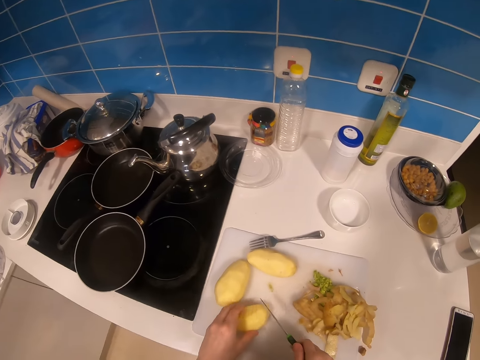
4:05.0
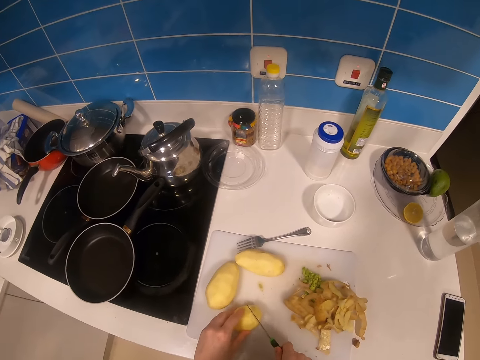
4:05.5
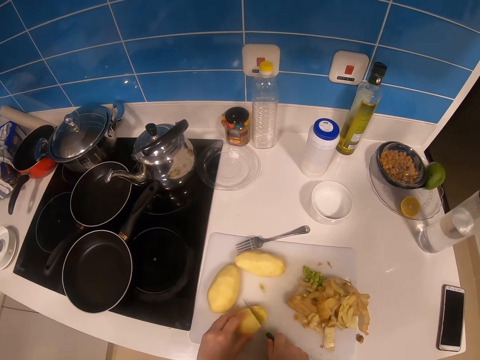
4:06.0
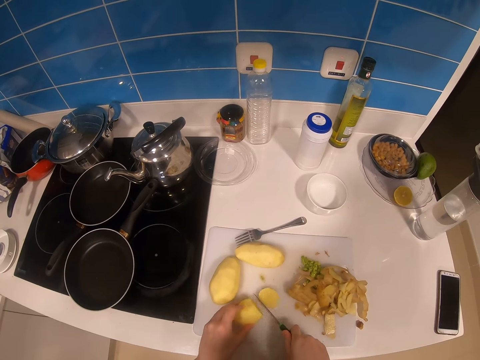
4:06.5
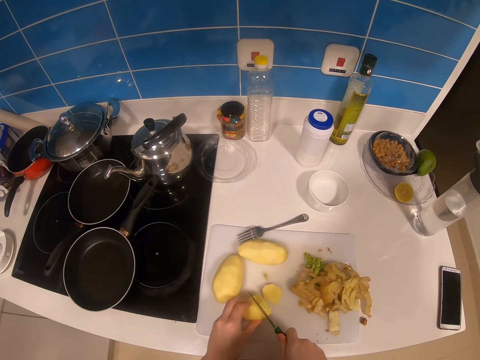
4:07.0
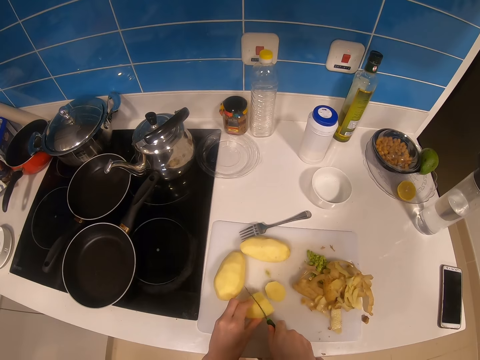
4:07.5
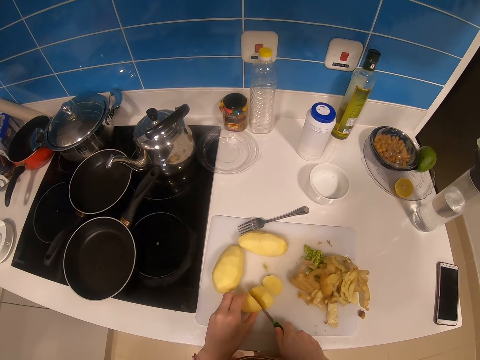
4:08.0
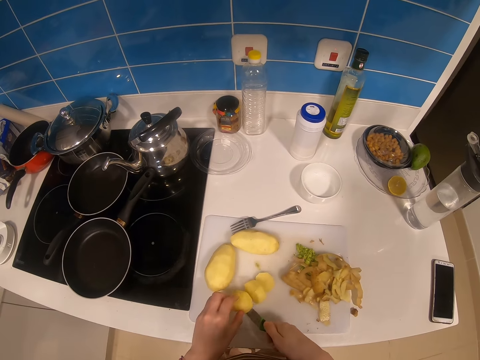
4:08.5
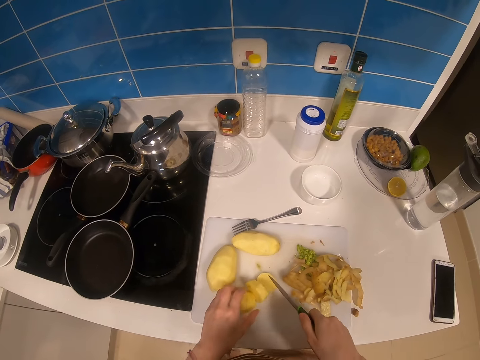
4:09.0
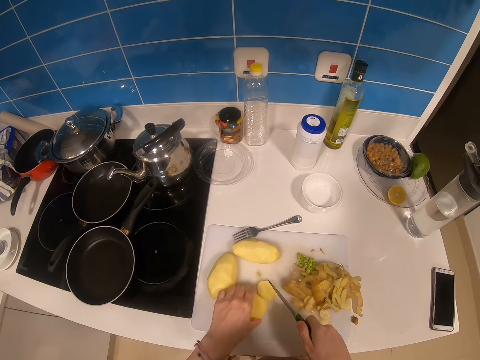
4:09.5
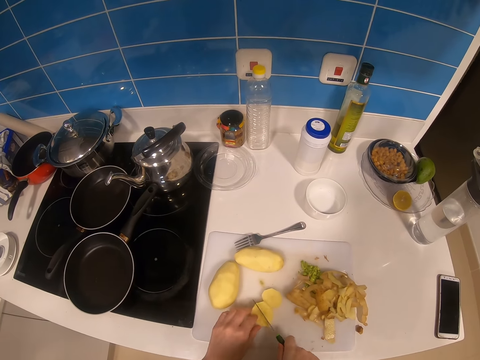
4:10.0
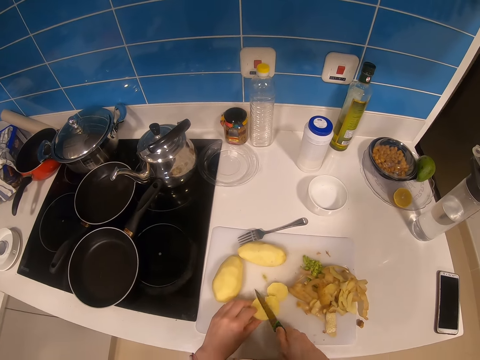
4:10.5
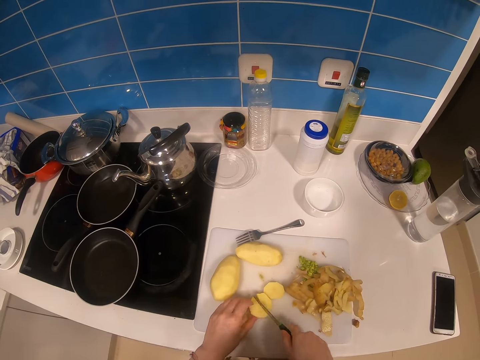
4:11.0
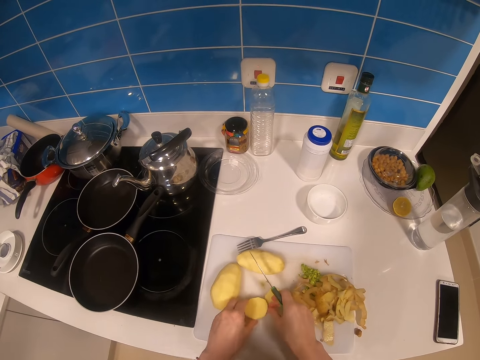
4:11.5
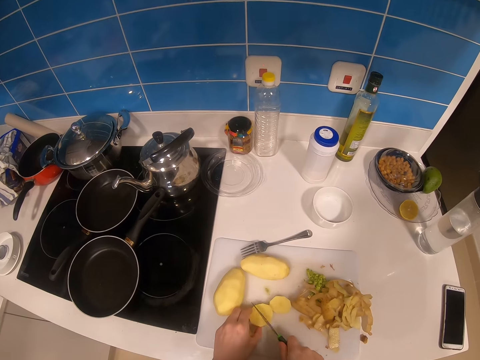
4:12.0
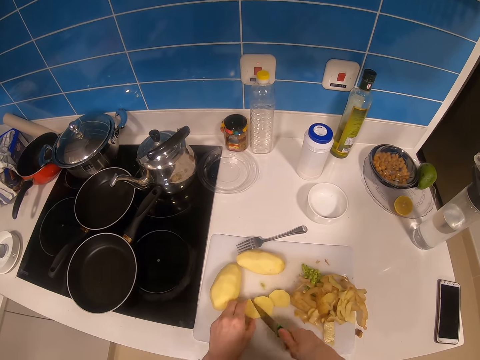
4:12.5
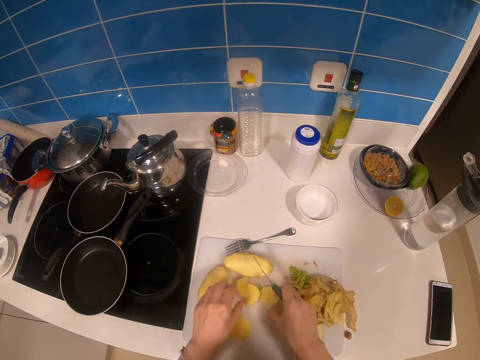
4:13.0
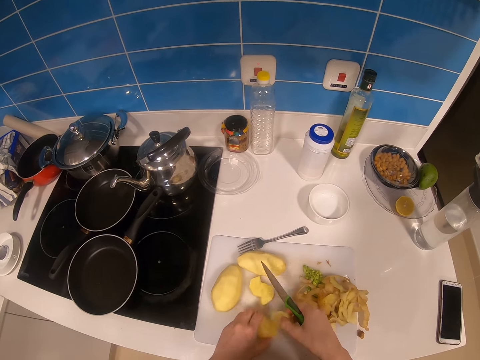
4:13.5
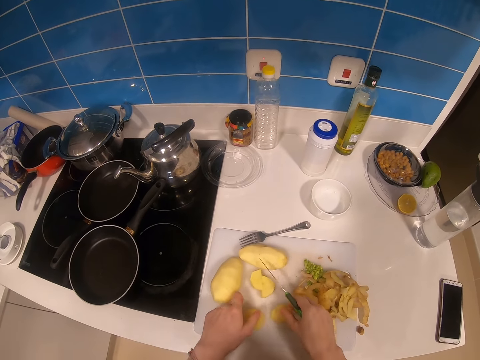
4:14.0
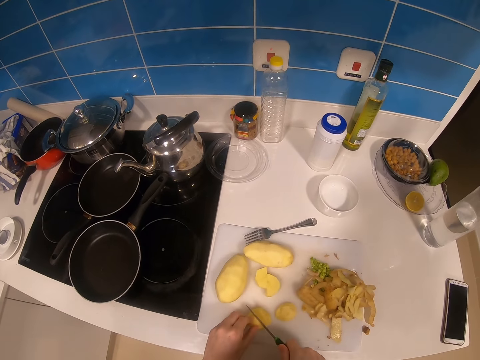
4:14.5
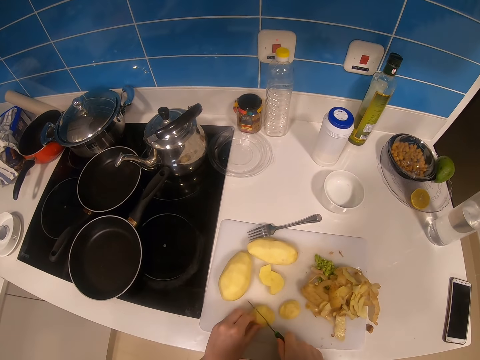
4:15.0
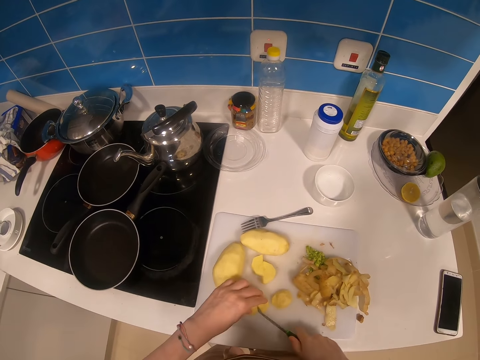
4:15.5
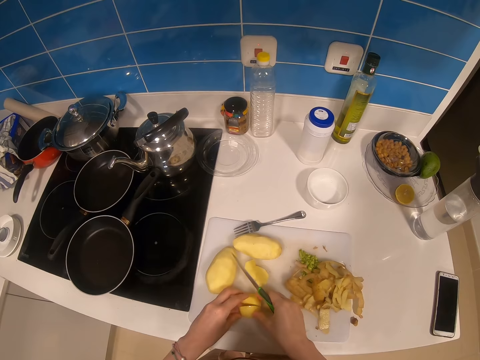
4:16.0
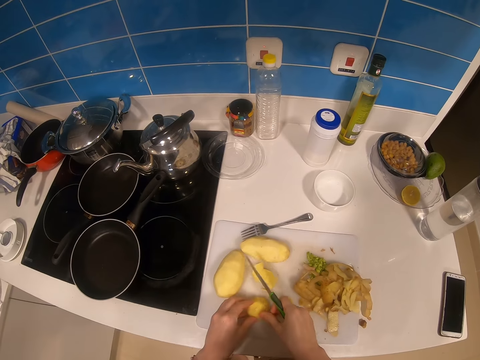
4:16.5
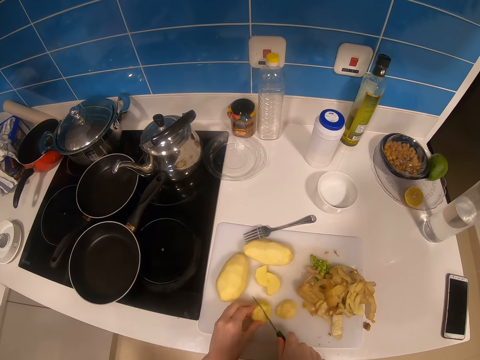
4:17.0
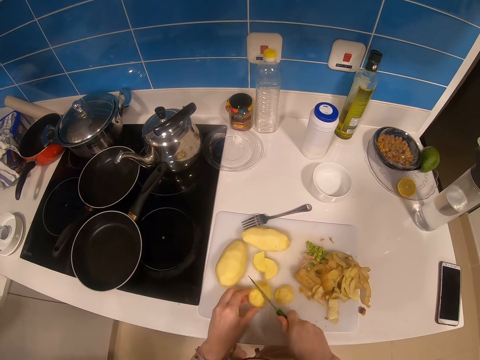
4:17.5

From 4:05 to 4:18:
The camera wearer holds a potato on the chop board. They pick up the knife from the chop board. They chop the potato into pieces. They hold the potato slices on the chop board. They chop the potato into pieces.

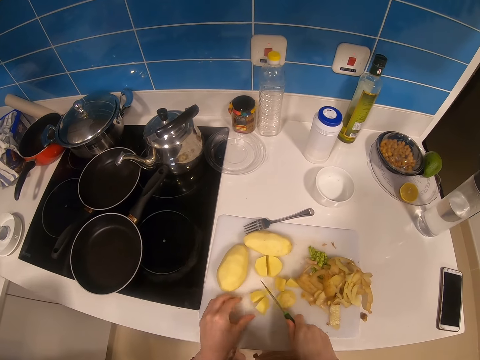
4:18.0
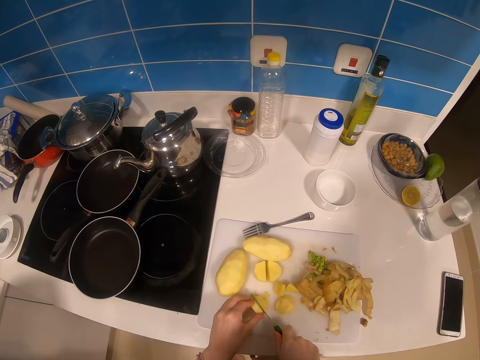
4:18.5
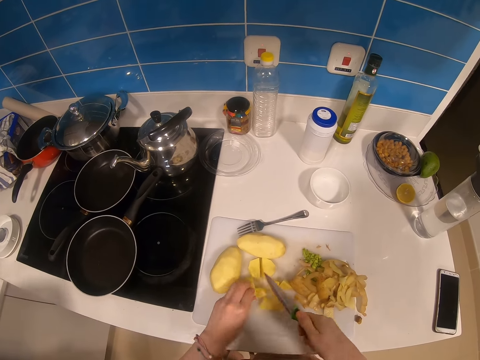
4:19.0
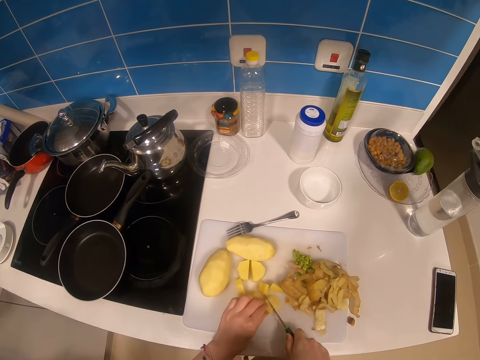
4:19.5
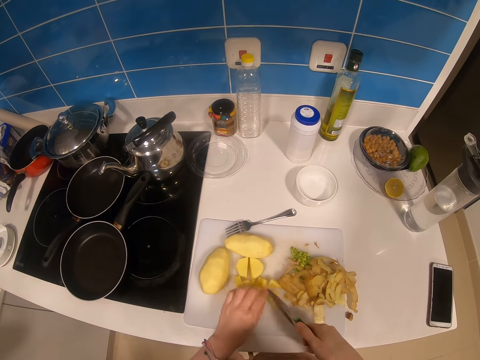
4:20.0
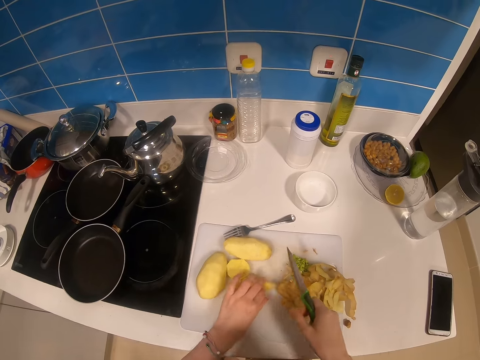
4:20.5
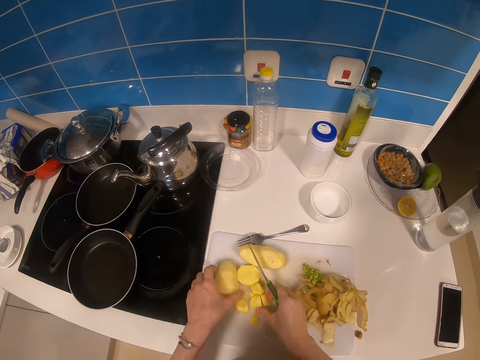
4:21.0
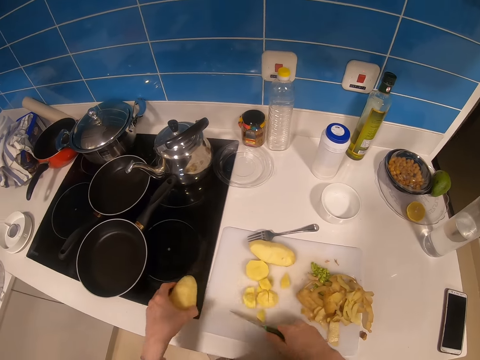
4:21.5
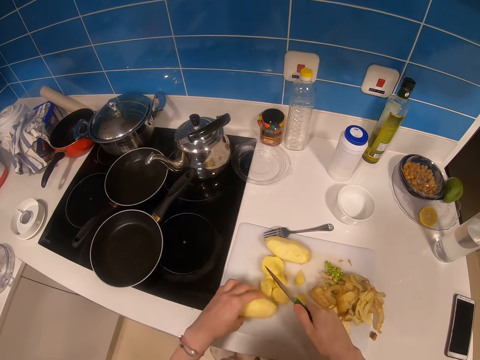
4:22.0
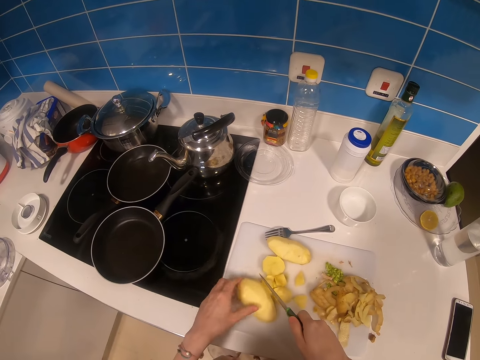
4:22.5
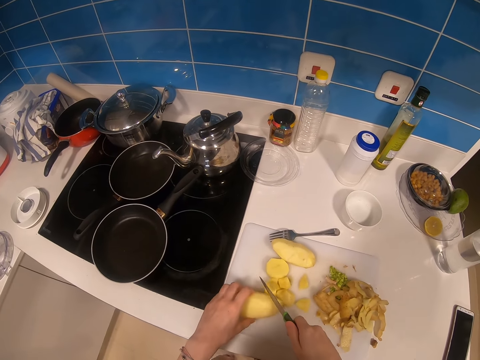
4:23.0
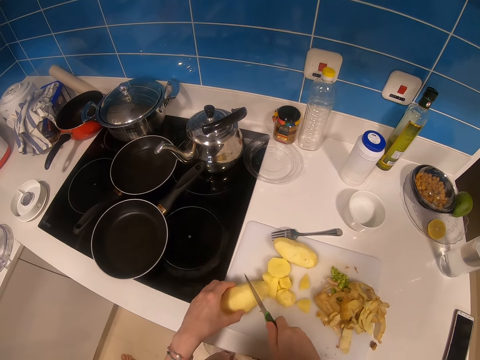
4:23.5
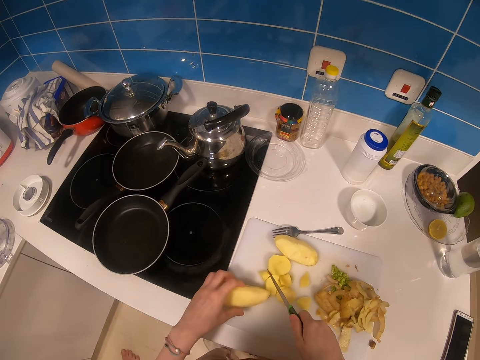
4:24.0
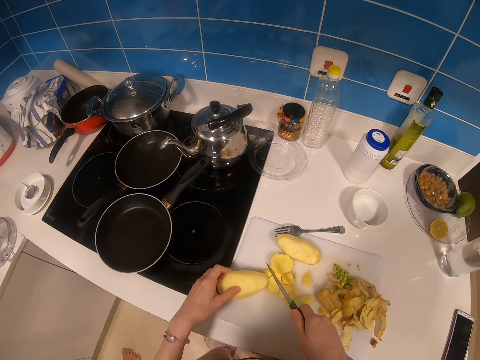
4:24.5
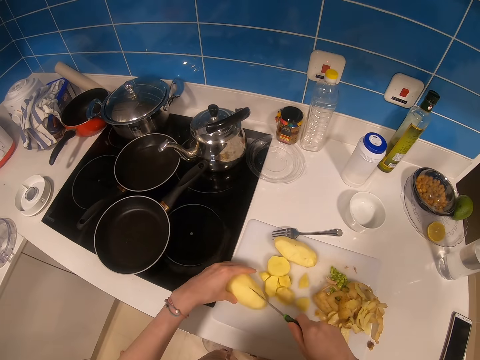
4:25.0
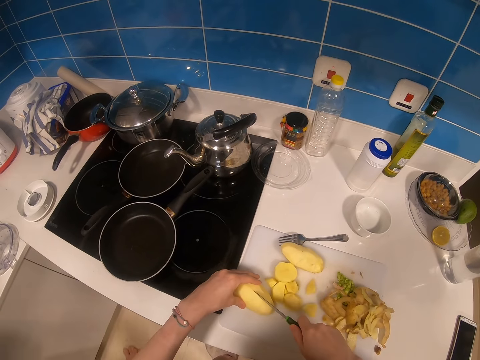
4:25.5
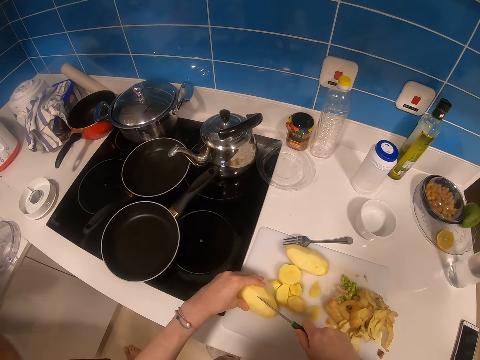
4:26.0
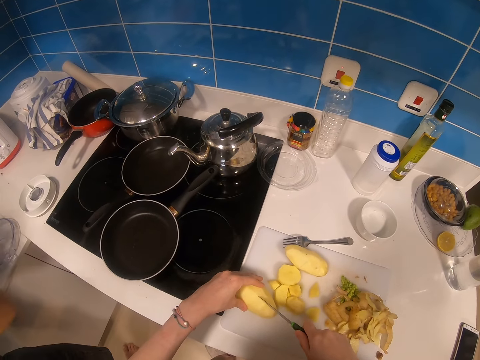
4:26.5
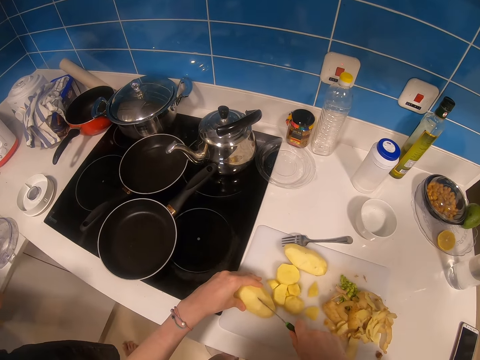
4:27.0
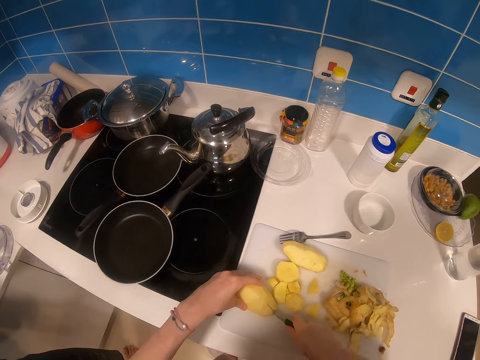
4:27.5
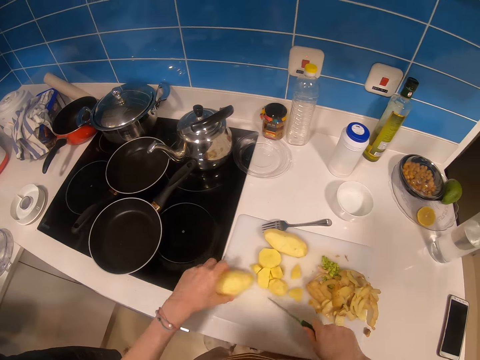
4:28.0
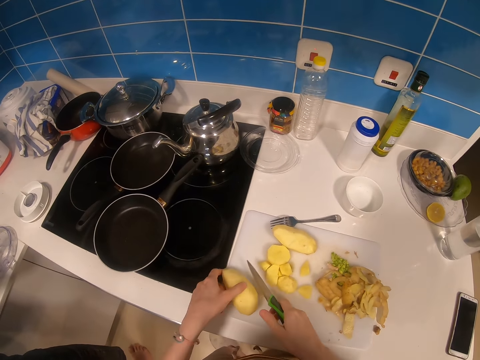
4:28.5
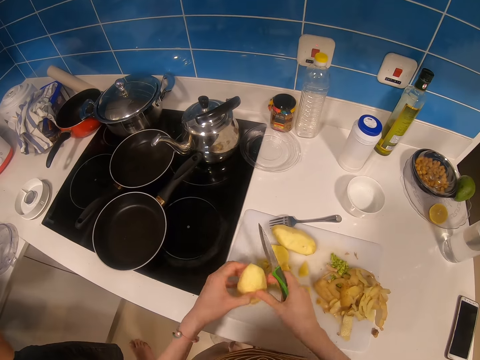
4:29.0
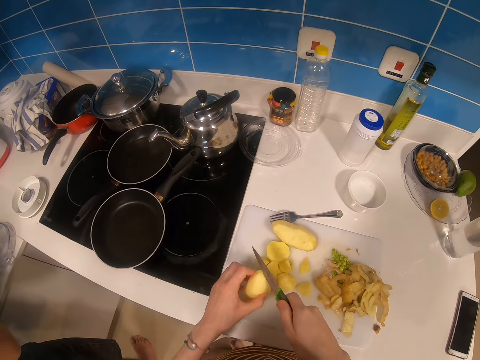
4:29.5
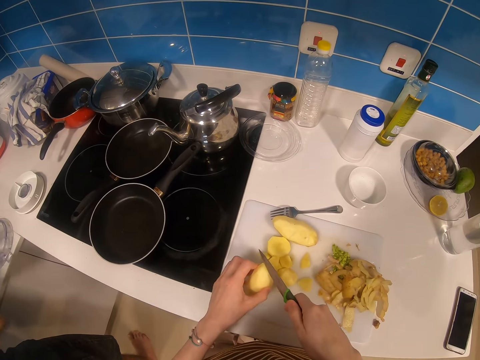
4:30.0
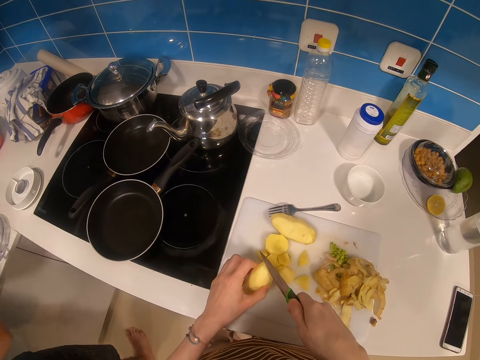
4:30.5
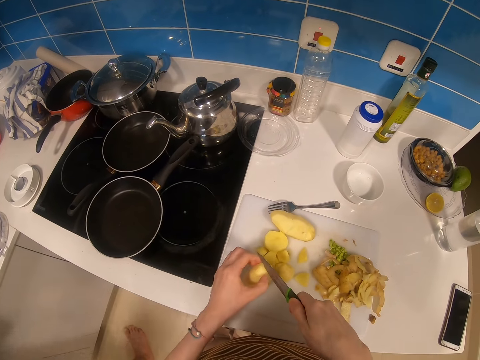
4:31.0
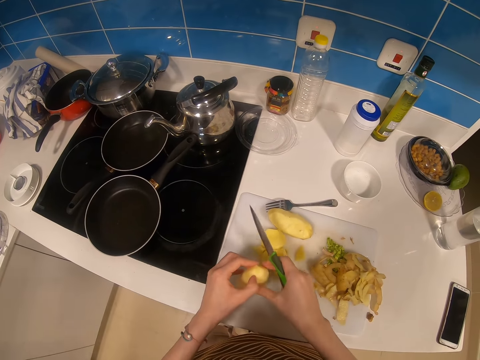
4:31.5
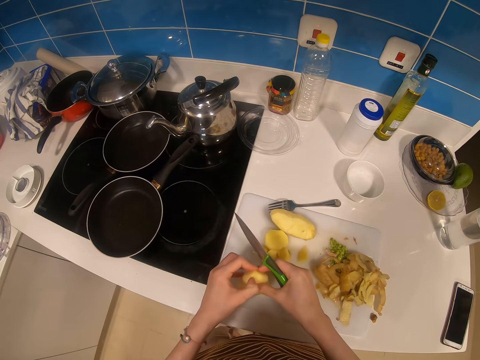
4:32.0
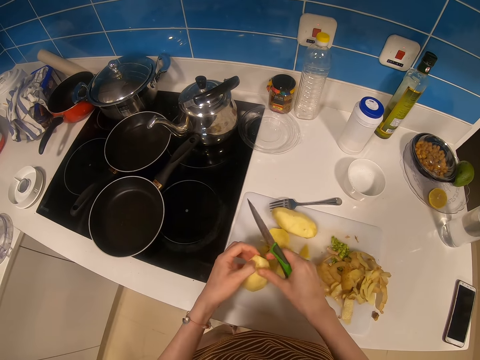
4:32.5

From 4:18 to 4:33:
A man speaks to the camera wearer. The camera wearer moves the potato pieces on the chop board. They pick up a potato from the chop board. They move the potato pieces on the chop board with the knife. They put the potato on the chop board. They hold the potato on the chop board. They rotate the potato on the chop board. They cut the potato into half. They rotate the potato on the chop board.
